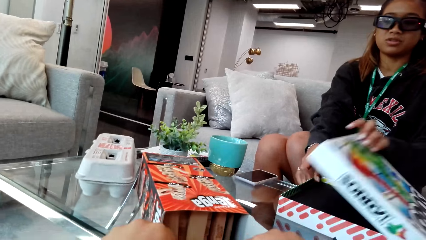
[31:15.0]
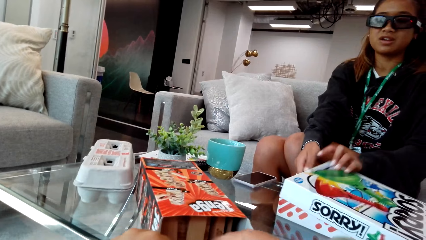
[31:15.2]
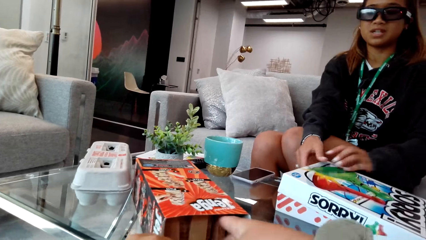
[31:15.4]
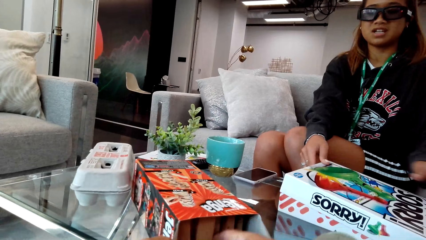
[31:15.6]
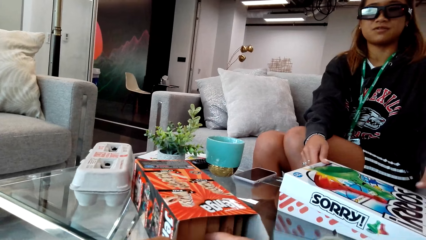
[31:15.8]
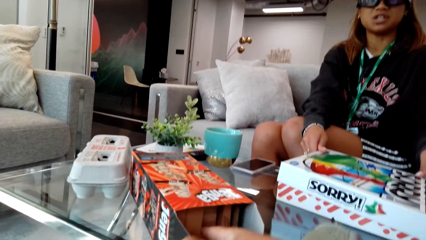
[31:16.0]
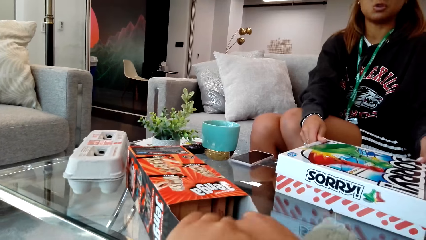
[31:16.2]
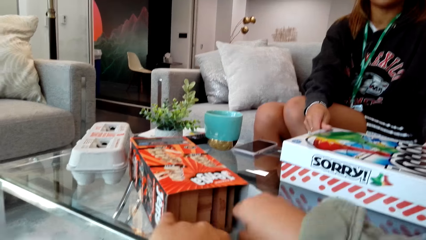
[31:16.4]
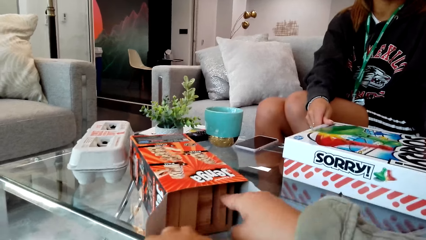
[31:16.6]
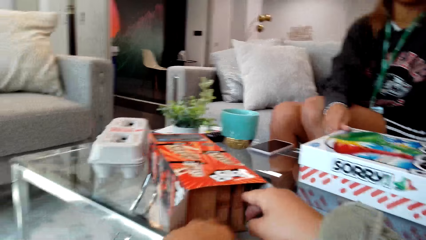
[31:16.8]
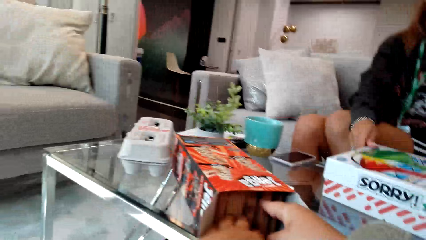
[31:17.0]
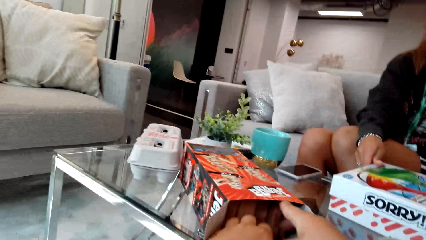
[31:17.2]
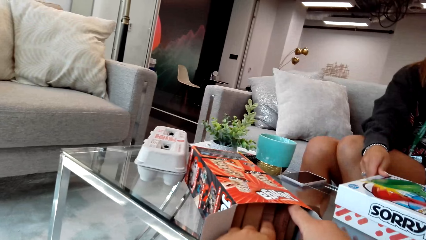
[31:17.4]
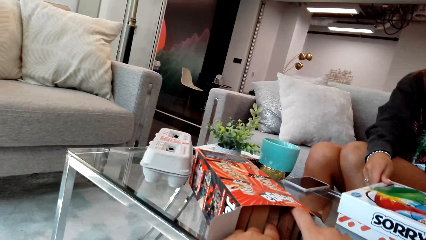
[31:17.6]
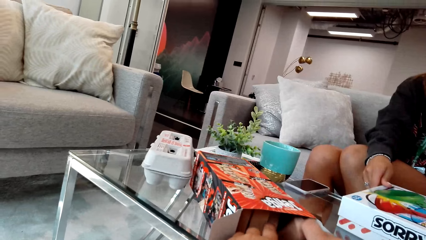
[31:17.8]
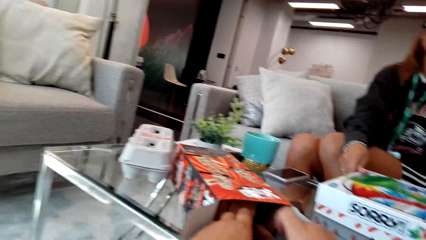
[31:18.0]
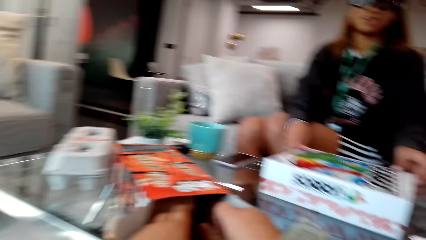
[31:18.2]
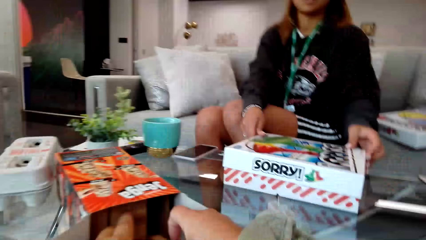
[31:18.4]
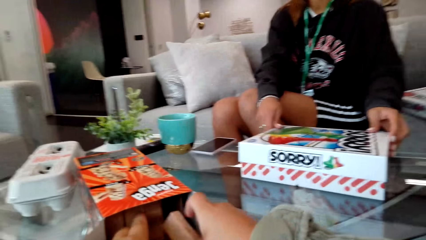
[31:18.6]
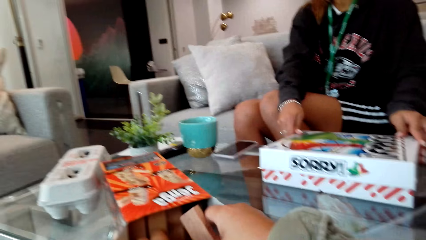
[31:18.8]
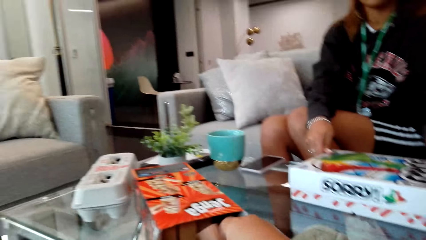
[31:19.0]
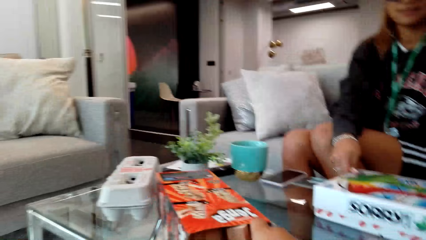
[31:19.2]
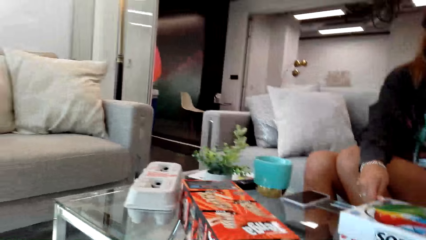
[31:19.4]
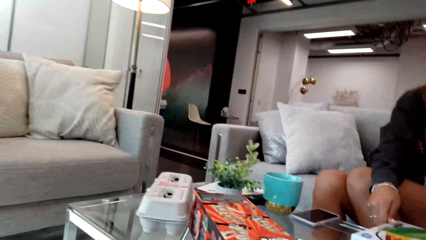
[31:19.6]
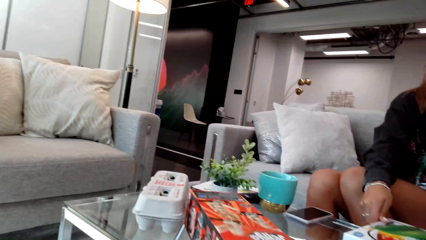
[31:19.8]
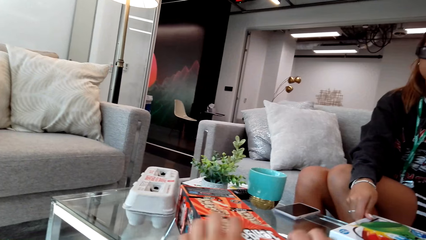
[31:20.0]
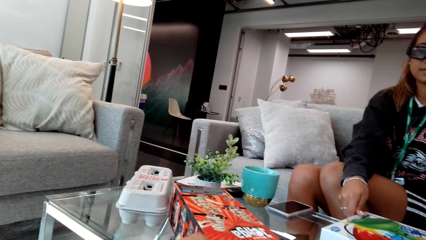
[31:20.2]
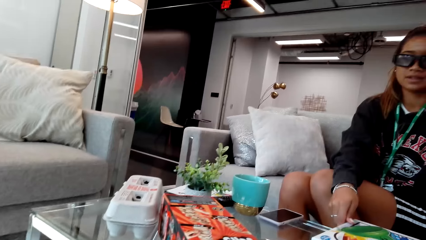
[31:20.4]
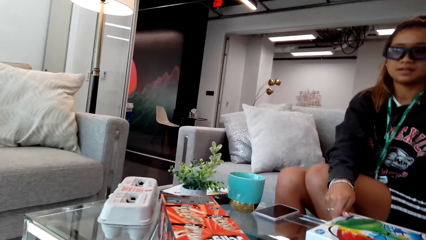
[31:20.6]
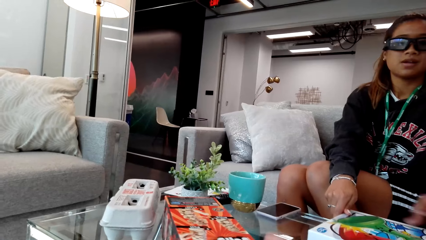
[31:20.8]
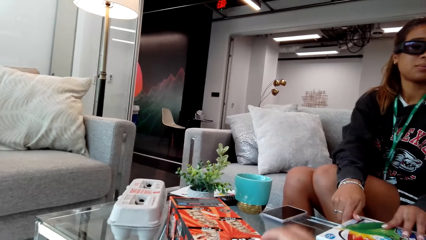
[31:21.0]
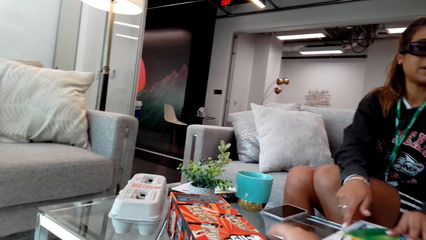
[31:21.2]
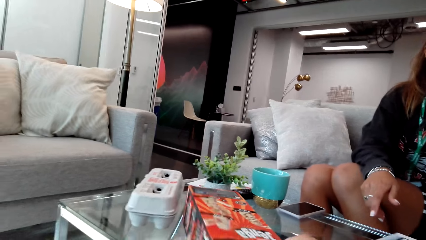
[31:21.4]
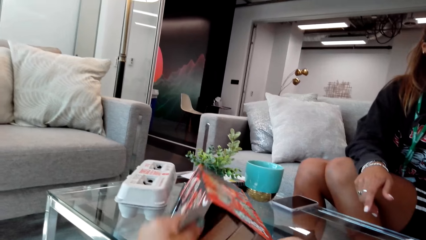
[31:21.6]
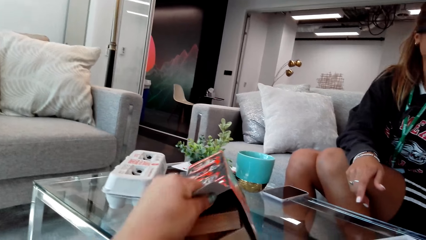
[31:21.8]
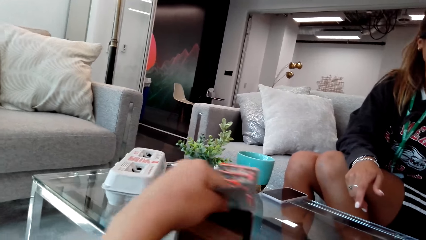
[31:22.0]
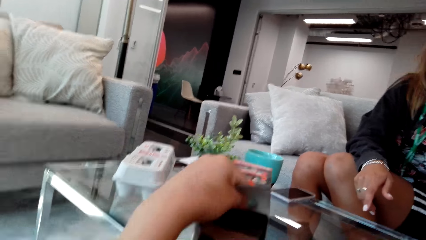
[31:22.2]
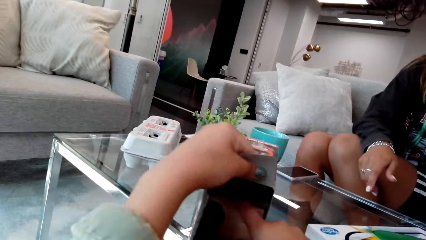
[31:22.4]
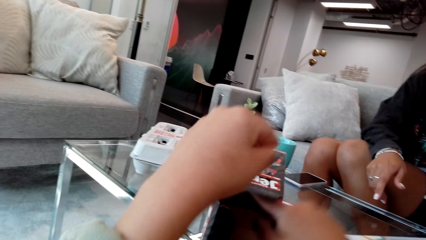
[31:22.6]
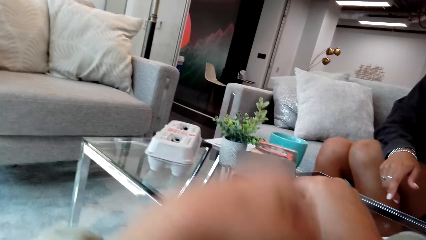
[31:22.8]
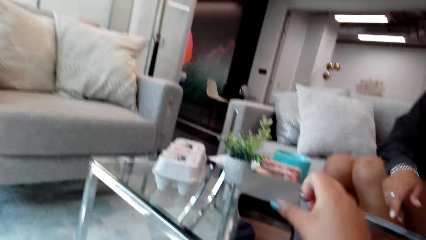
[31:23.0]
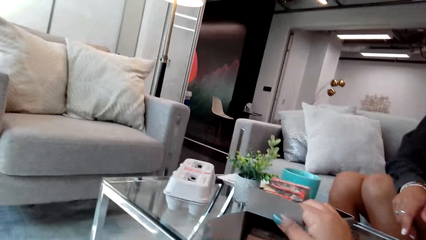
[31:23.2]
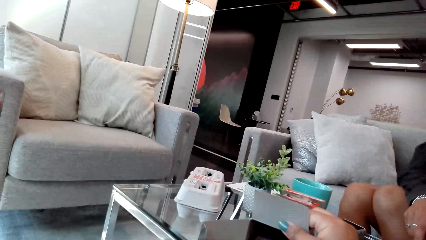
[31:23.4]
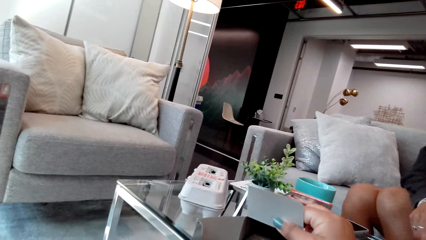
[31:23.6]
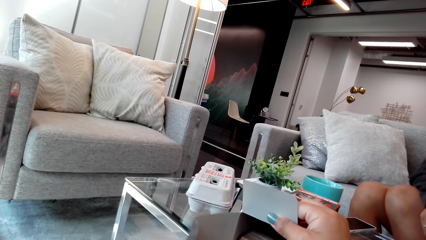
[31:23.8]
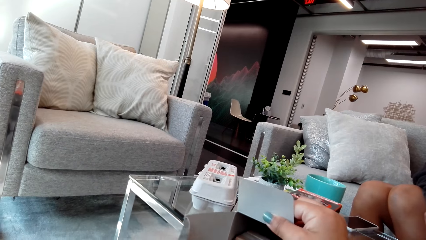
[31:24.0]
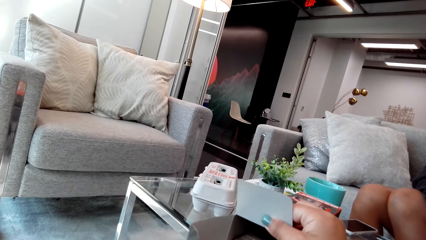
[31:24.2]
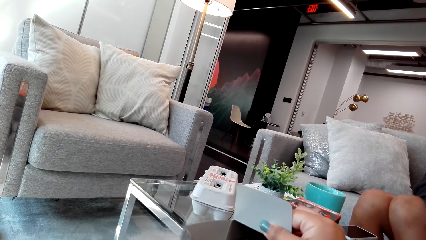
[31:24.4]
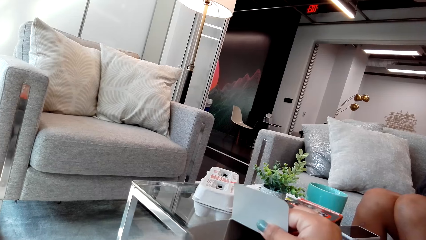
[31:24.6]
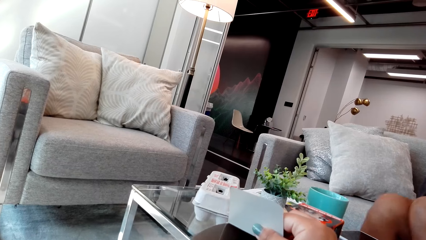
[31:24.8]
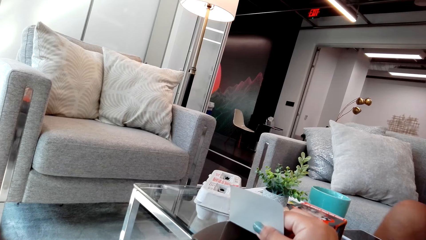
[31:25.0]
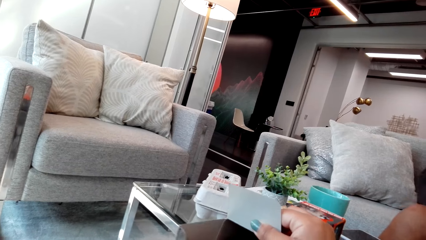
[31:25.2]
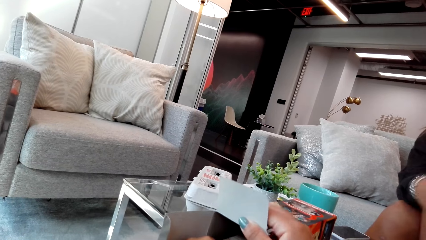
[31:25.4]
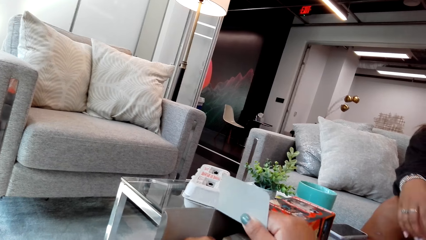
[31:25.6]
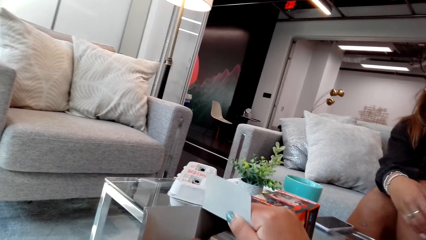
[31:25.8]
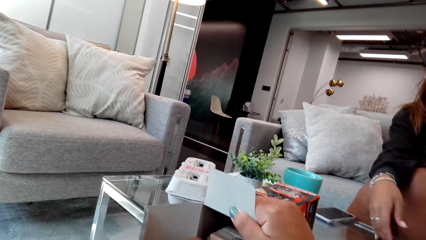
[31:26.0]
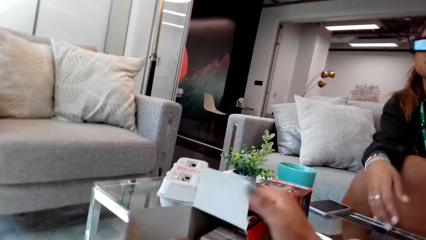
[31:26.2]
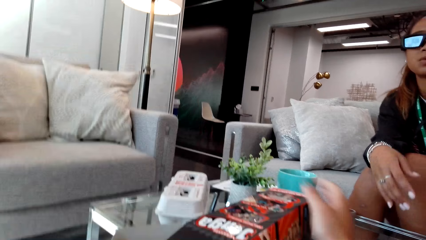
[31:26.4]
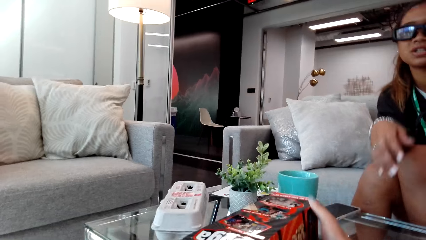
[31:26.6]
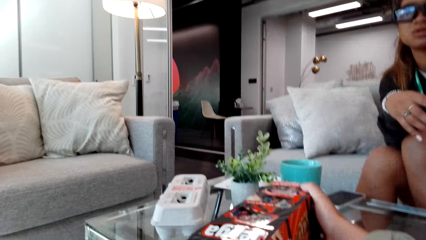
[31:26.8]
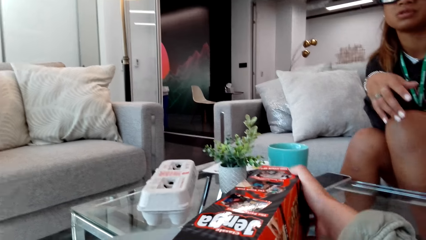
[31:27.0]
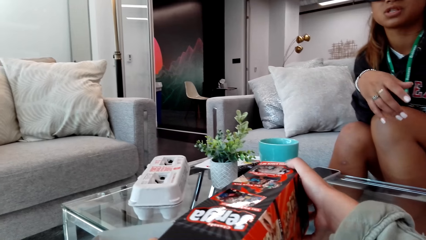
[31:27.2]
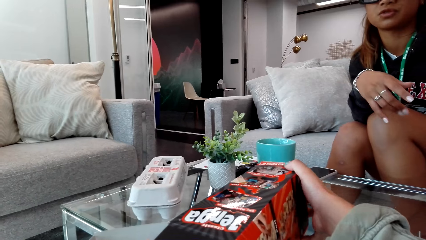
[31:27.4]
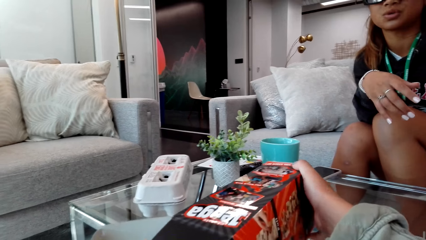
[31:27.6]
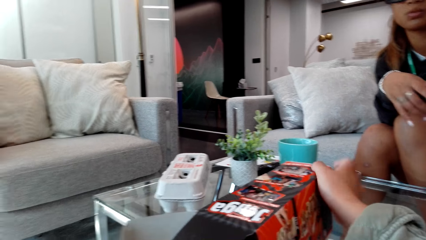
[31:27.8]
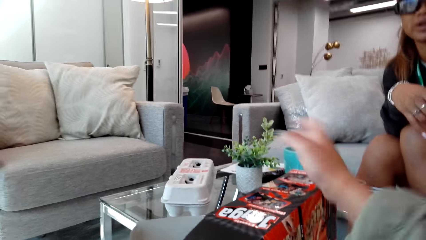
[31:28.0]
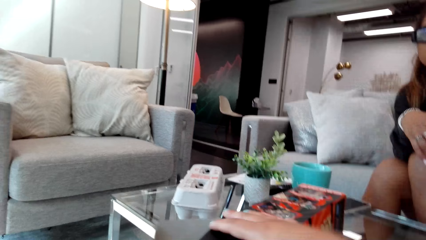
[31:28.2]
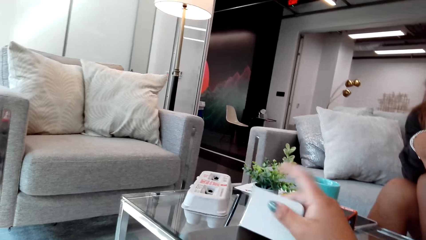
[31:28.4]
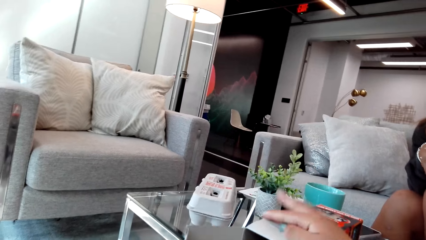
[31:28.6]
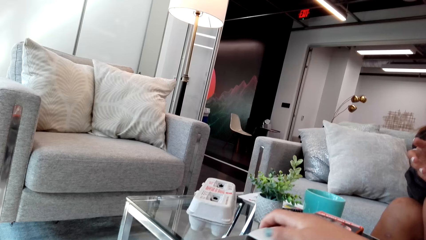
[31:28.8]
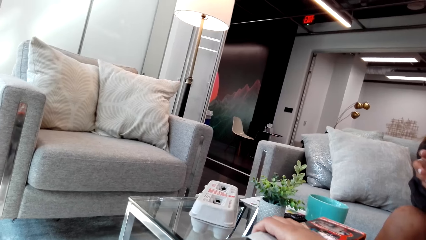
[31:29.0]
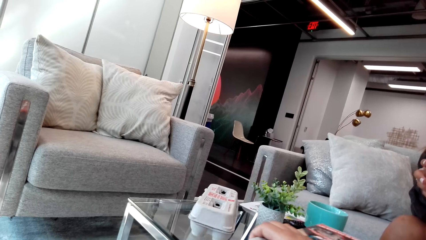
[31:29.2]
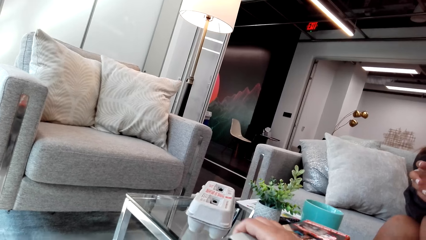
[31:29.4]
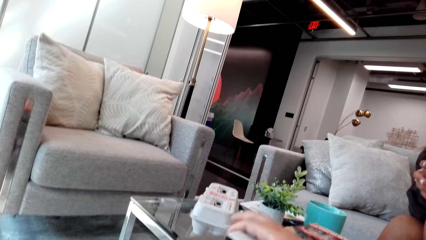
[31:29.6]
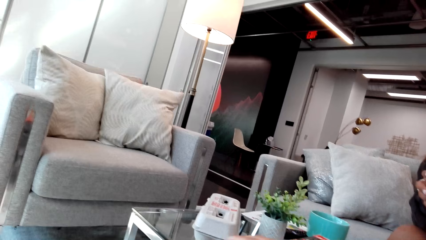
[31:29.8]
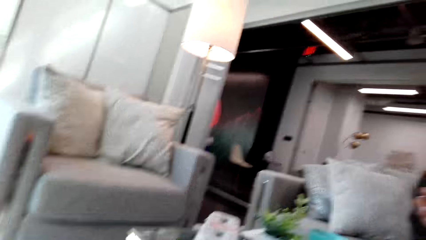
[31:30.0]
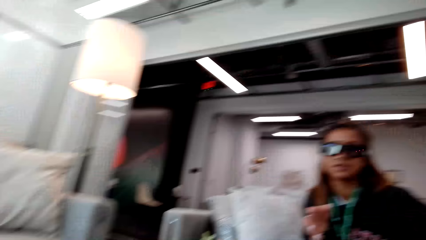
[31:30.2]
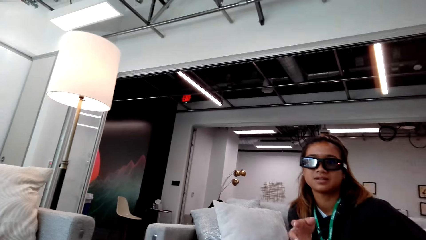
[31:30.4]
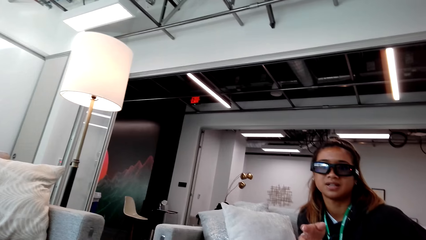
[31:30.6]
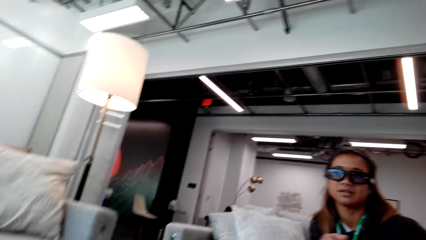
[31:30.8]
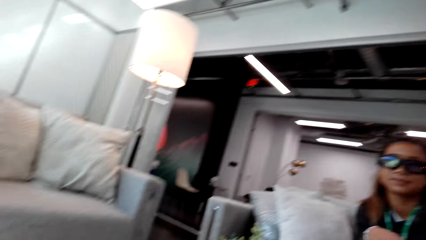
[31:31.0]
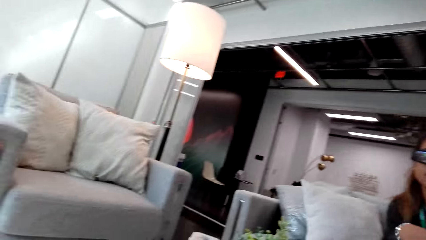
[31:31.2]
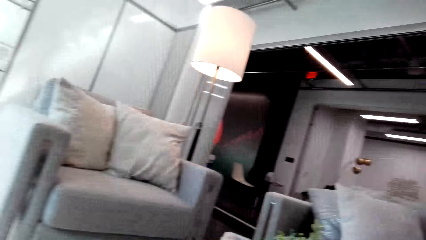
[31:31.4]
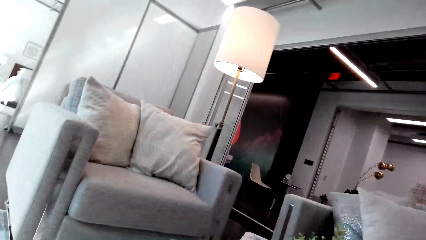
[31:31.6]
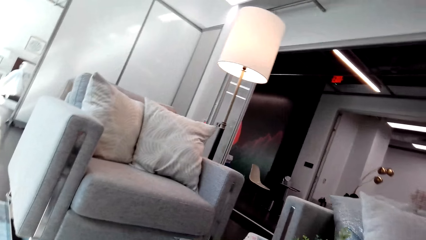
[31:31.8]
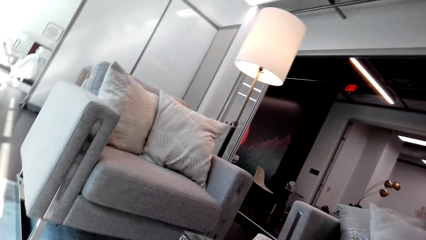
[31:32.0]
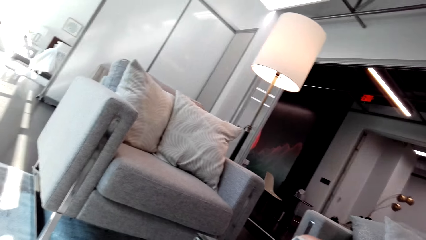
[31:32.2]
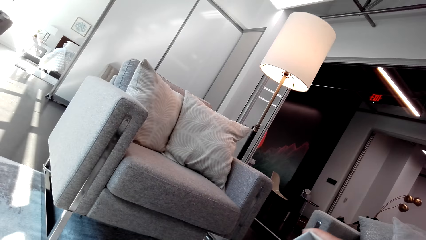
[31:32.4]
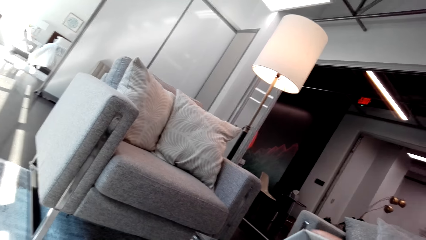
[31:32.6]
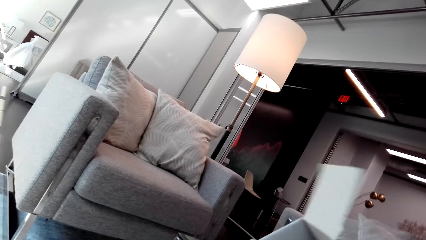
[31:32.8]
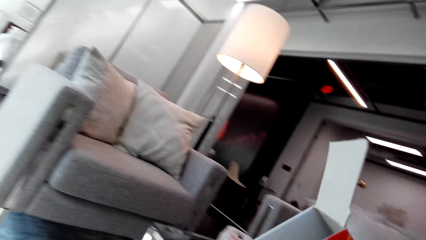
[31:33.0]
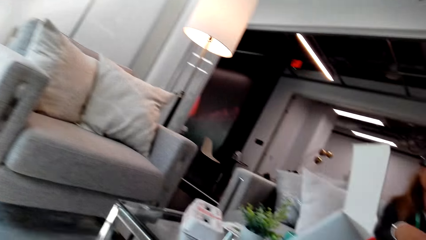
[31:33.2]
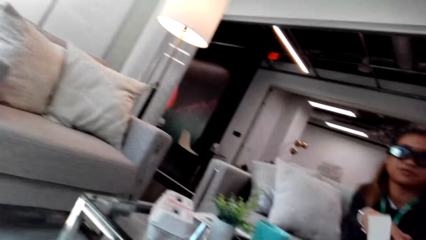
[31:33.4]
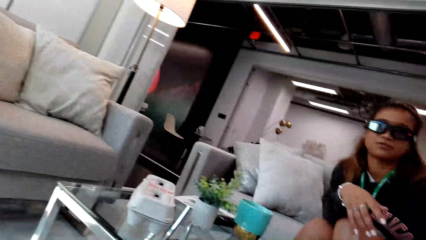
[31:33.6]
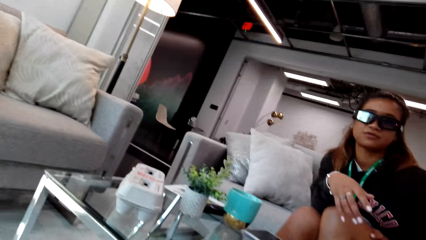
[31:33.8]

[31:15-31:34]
The camera wearer closes the jenga blocks game. She arranges the pieces of words in a box. She holds the box with her right hand. She looks around.
